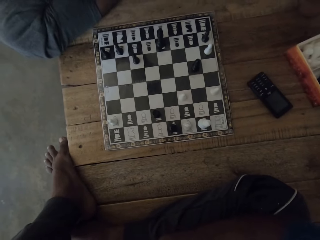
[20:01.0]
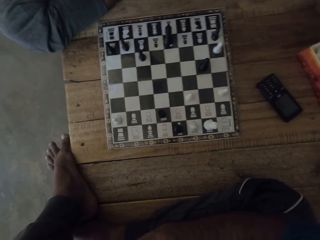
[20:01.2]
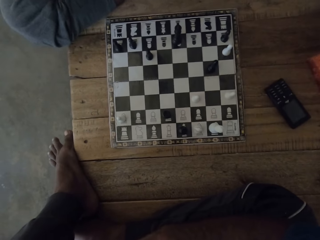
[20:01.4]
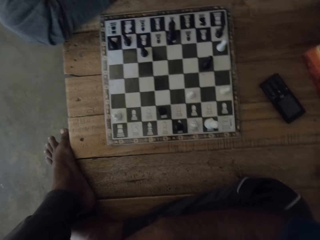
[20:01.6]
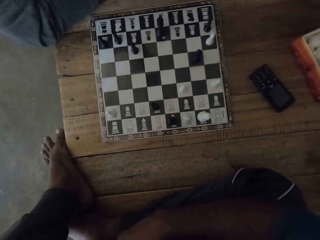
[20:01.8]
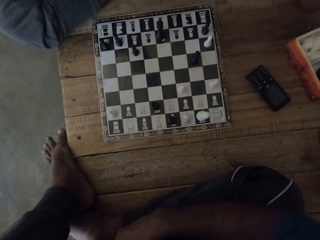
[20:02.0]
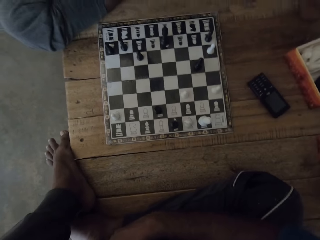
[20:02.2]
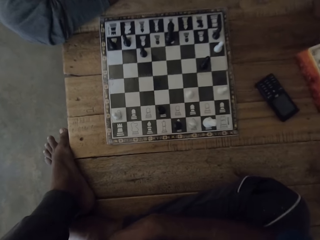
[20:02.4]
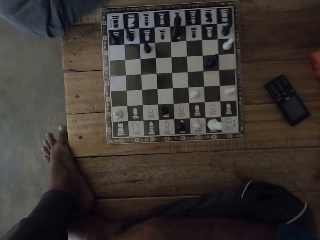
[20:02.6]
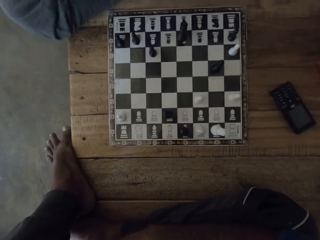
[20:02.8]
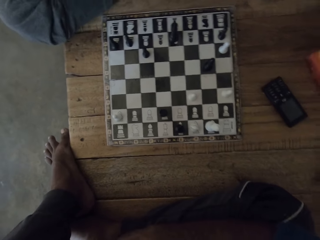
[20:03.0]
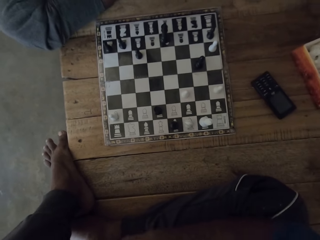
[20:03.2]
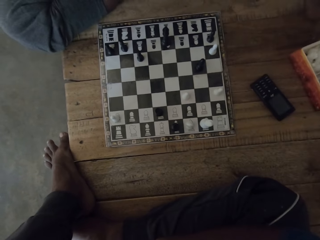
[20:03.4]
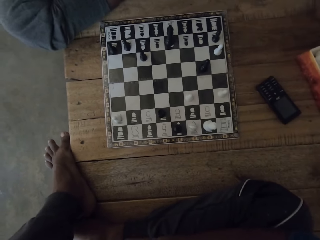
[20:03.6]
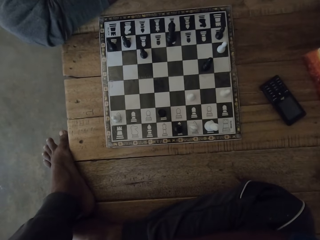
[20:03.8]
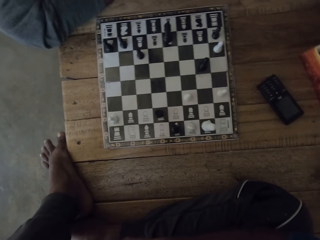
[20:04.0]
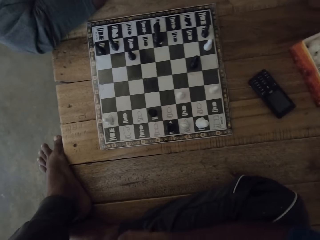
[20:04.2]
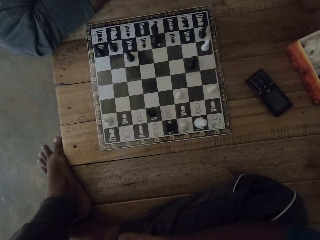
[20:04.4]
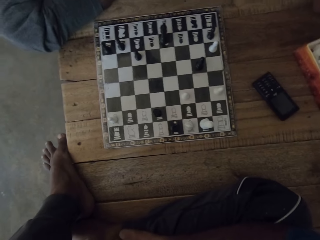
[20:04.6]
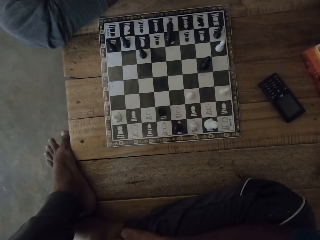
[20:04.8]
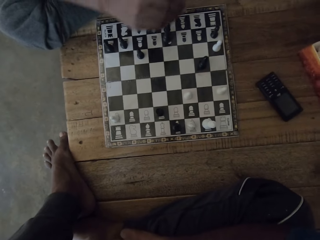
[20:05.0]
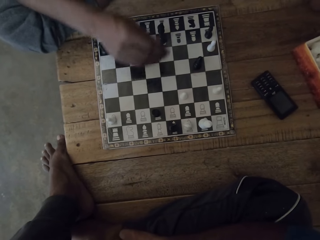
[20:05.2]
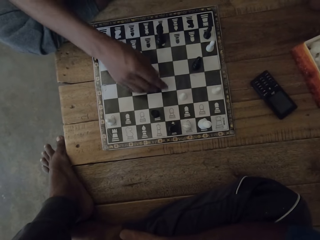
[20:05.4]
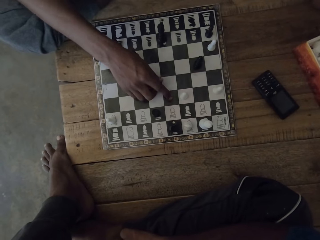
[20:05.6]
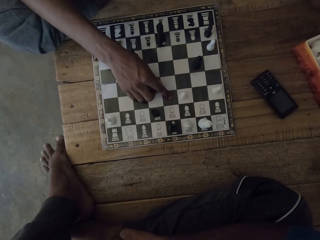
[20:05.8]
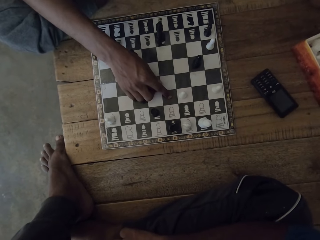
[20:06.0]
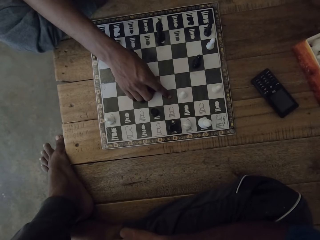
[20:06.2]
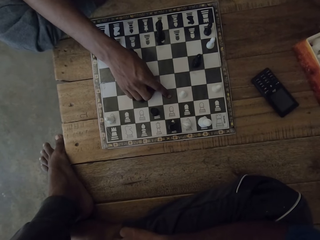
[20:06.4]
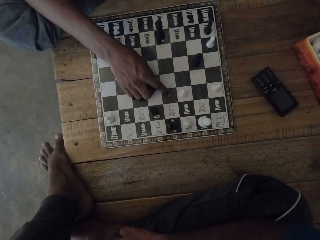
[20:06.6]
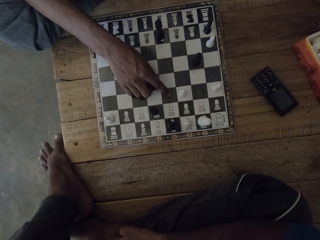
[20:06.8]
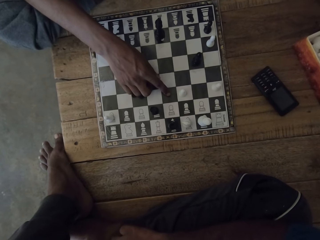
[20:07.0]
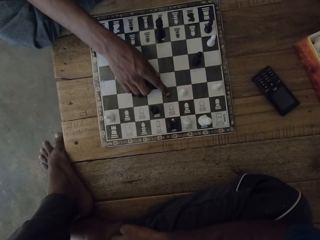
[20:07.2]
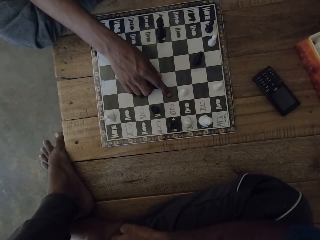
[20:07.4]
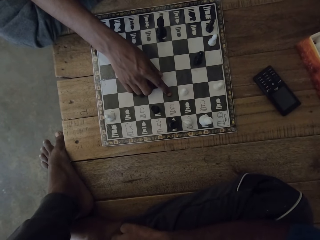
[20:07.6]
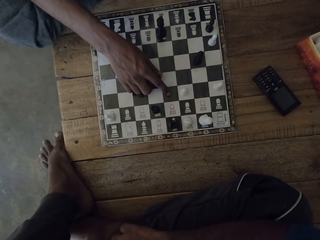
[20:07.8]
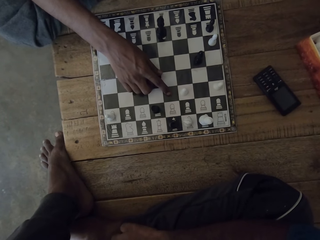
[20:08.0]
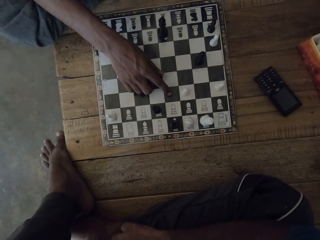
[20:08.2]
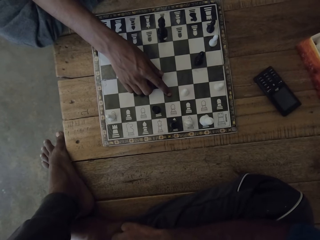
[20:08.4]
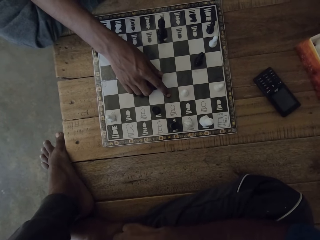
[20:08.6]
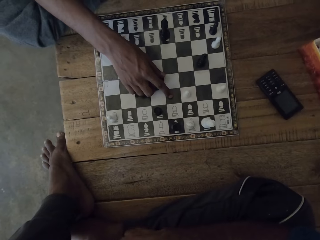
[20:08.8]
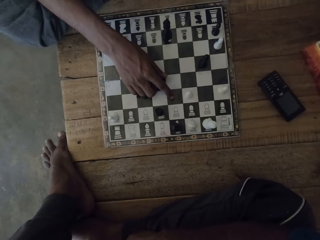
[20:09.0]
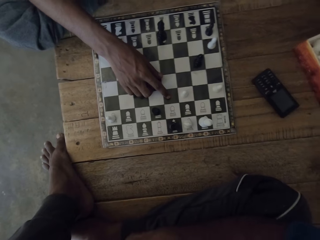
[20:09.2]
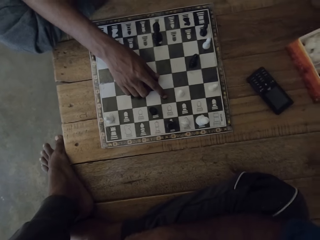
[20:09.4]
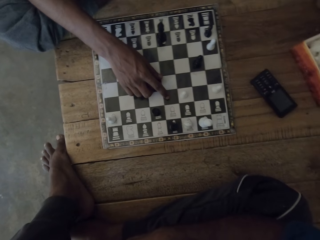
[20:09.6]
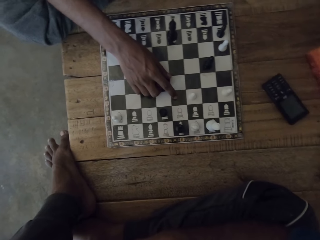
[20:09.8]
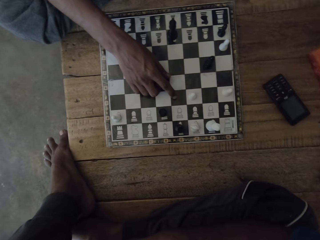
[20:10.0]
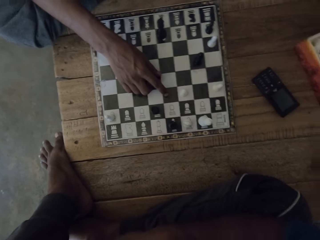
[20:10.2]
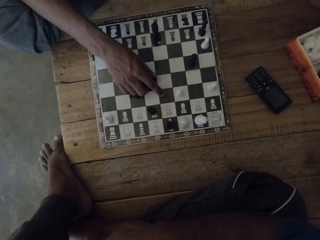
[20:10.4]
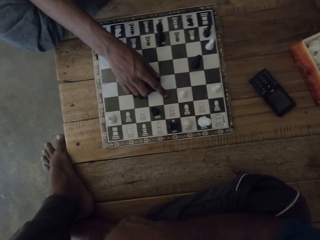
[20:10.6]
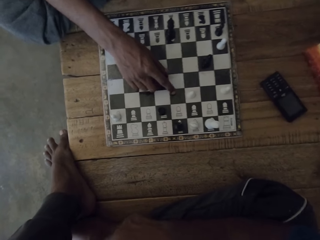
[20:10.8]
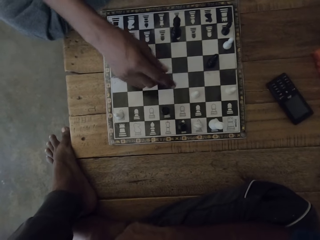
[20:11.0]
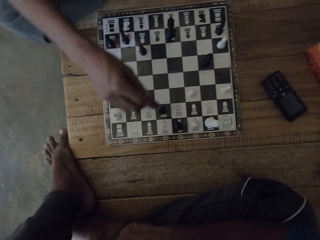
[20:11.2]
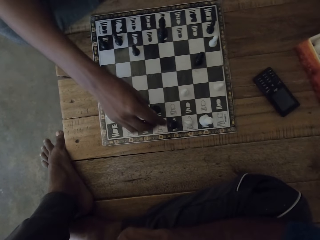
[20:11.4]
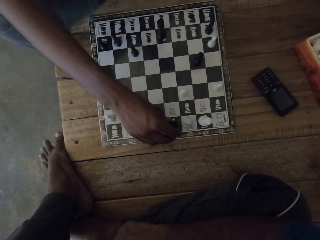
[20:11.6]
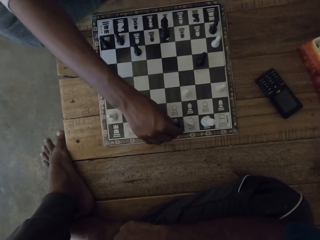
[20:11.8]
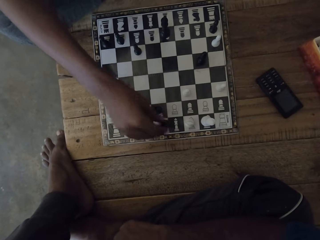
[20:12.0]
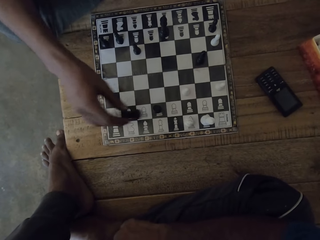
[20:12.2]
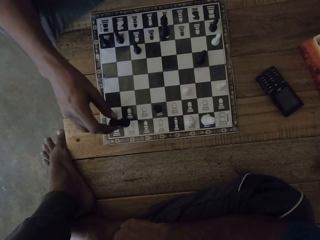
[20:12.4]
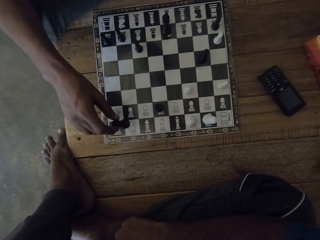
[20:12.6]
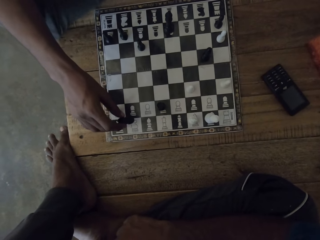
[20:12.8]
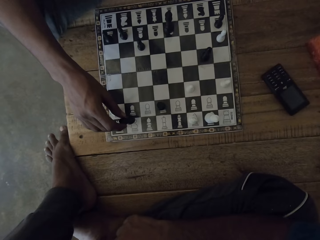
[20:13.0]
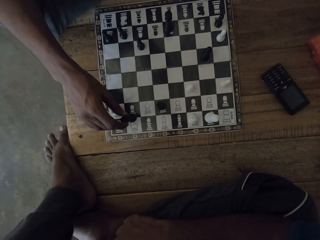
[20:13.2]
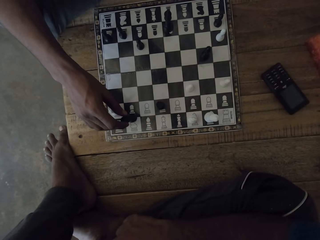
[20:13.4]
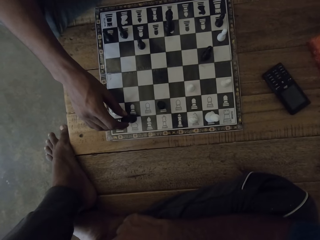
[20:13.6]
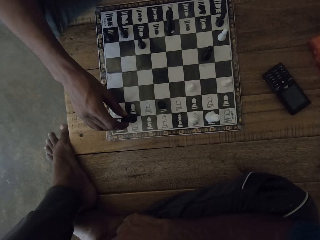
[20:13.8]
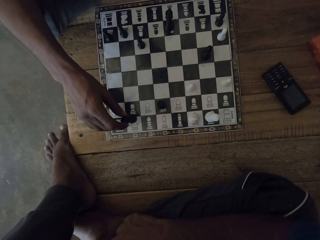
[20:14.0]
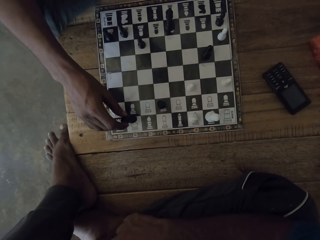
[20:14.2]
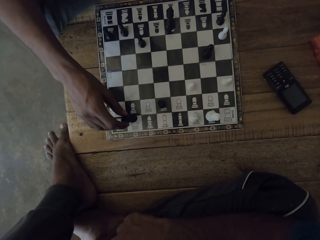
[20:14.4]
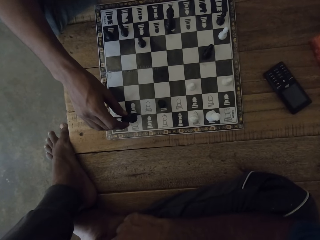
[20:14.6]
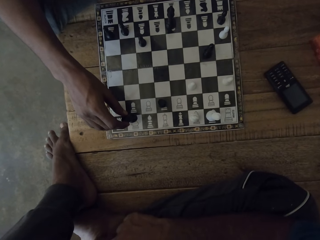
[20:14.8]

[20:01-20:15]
The camera wearer looks at the chess deck. They look at the chess deck repeatedly.

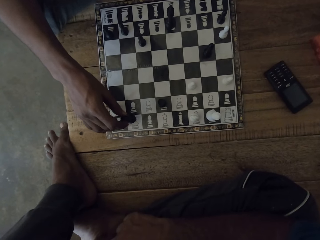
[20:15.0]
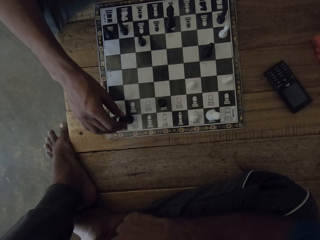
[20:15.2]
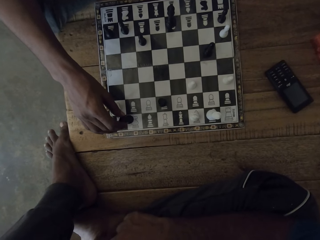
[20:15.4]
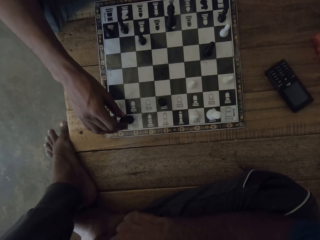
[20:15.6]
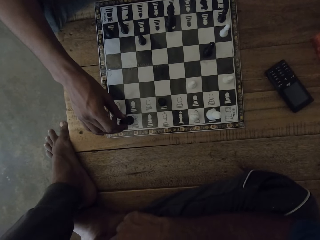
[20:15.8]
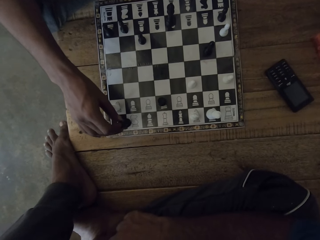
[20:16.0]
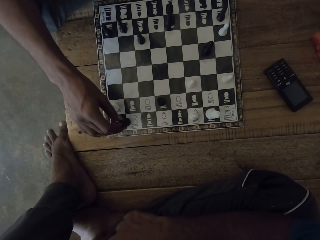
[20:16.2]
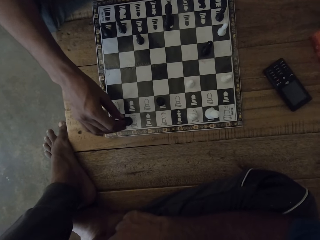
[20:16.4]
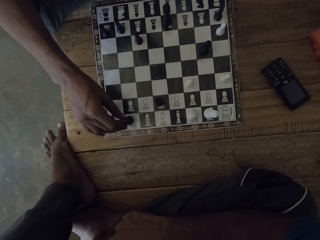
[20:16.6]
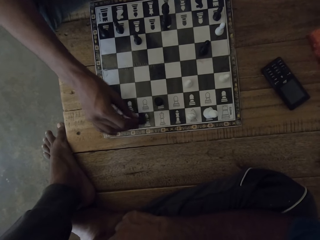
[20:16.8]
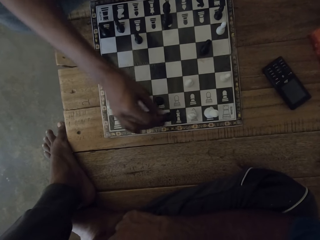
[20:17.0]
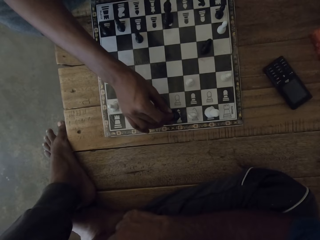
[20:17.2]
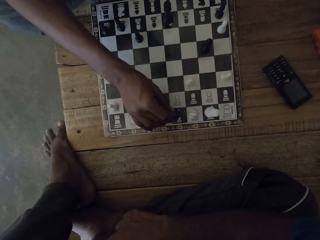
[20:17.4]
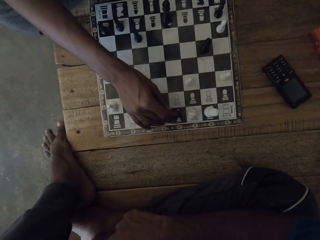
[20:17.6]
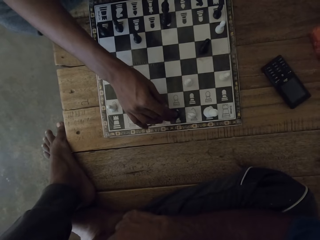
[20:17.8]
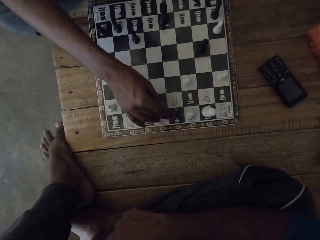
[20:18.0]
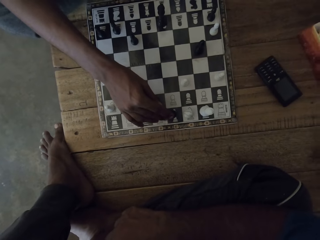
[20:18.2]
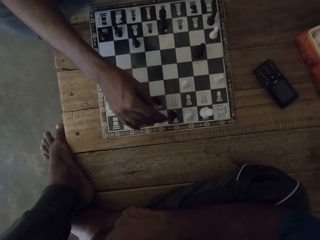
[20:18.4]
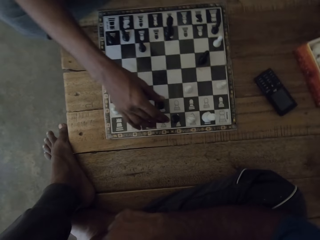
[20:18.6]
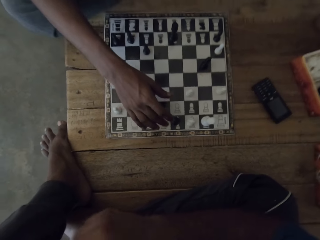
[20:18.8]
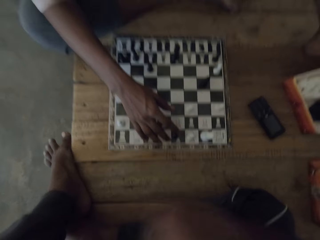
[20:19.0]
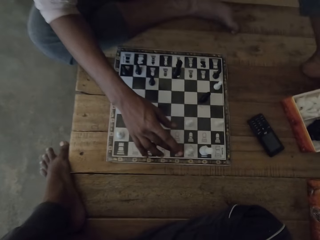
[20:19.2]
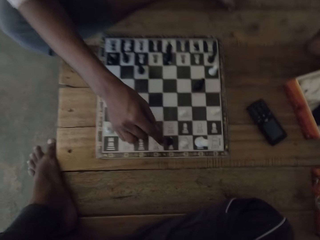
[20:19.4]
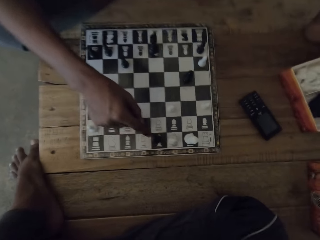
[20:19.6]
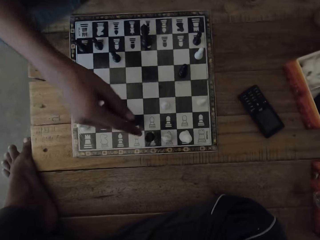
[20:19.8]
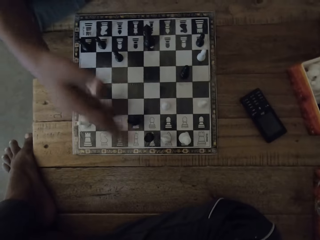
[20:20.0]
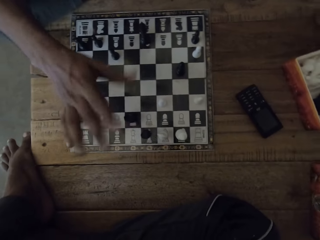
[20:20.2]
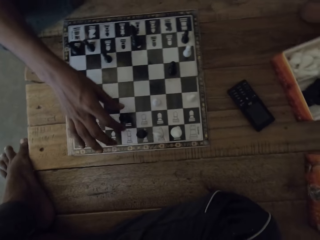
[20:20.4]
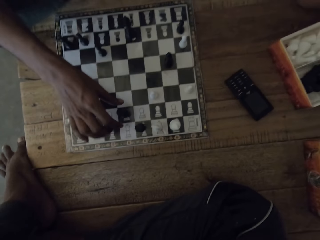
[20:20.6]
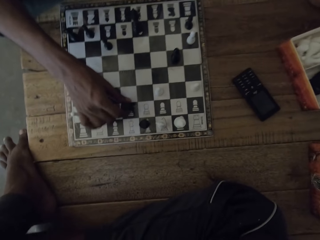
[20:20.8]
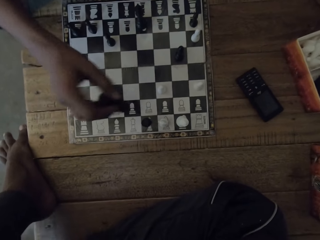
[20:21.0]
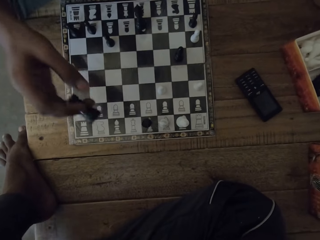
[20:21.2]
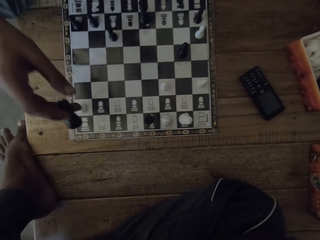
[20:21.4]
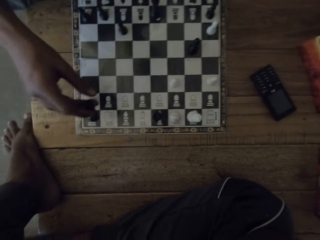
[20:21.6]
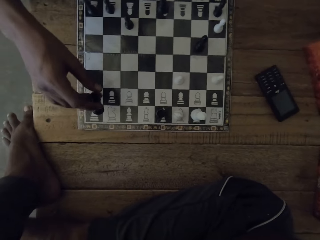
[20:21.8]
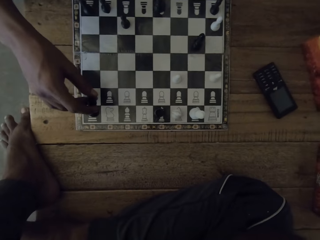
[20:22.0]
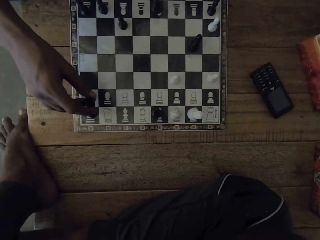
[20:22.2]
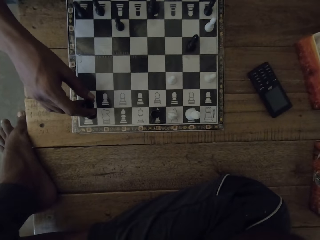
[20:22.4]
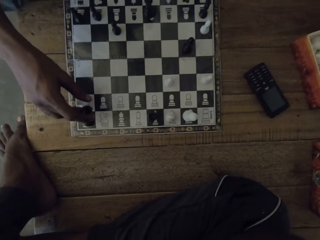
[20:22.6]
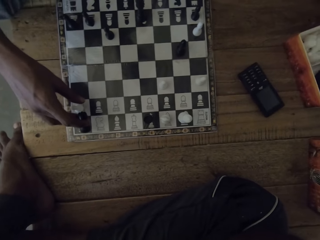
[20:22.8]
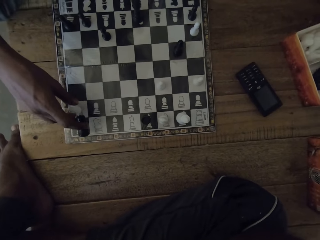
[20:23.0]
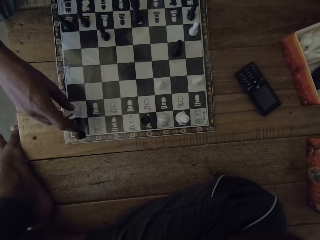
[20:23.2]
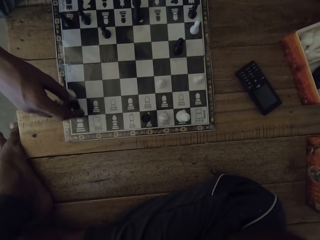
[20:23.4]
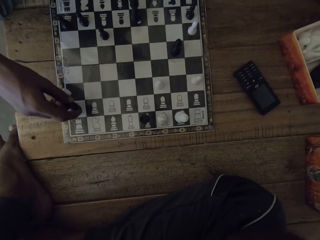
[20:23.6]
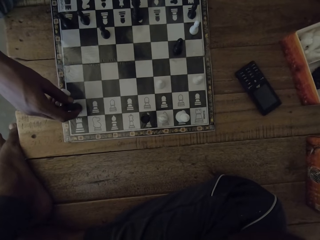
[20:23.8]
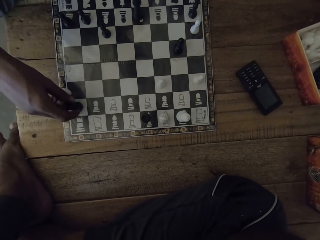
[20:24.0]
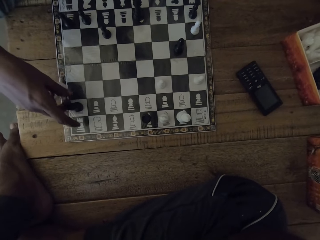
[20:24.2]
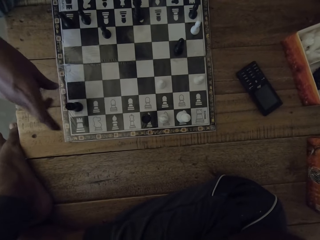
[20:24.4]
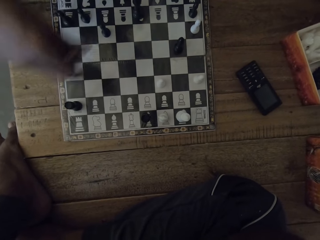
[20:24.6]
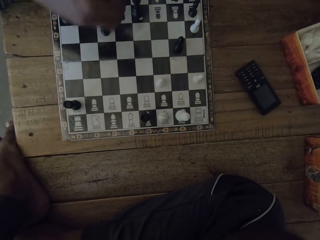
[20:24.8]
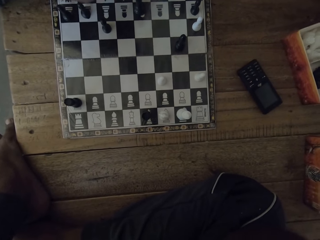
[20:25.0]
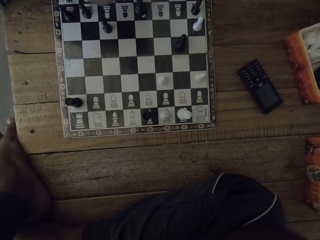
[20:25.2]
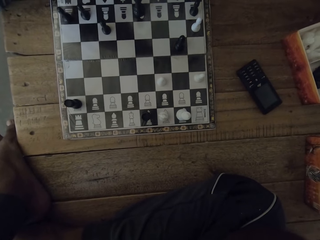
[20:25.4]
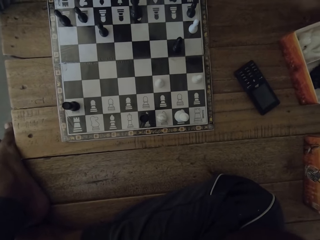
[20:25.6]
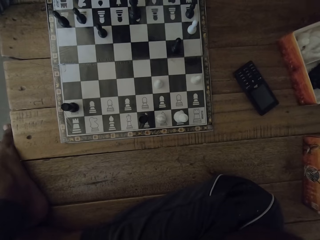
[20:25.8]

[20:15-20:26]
The camera wearer looks at the chess deck. They look at the chess deck repeatedly.
